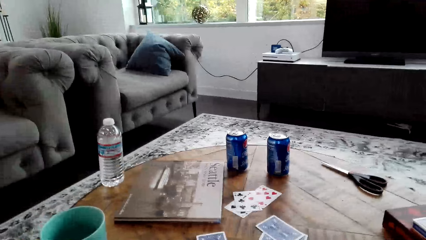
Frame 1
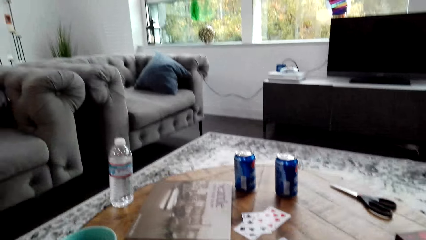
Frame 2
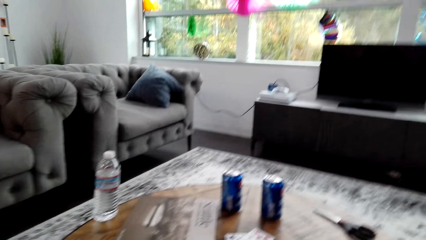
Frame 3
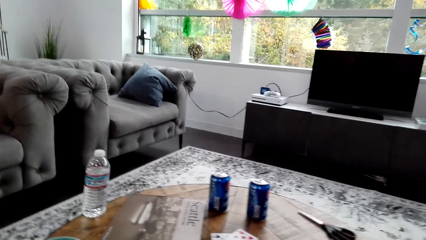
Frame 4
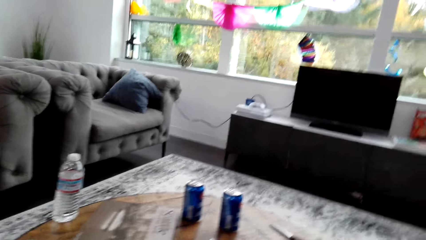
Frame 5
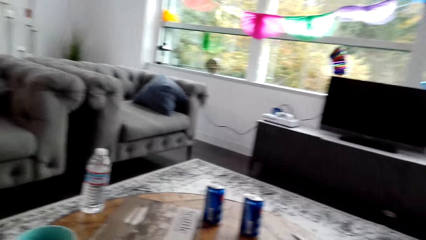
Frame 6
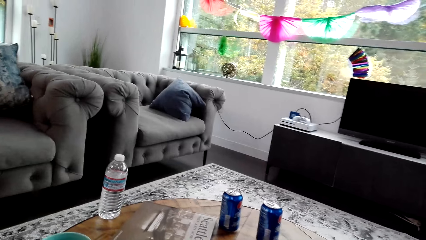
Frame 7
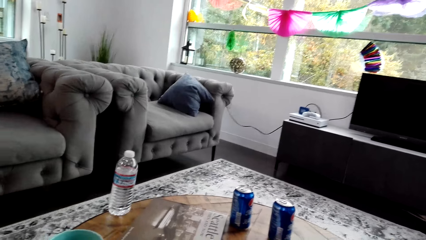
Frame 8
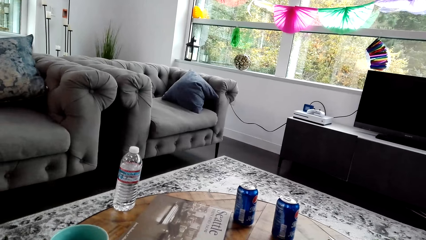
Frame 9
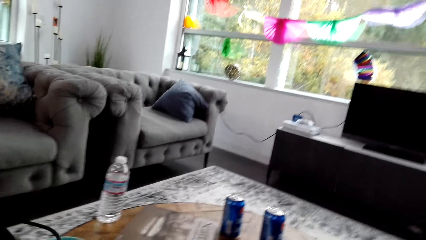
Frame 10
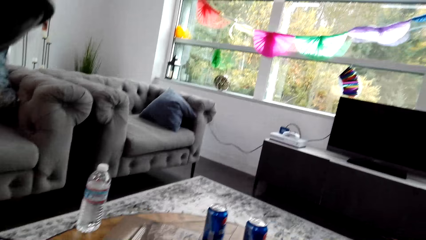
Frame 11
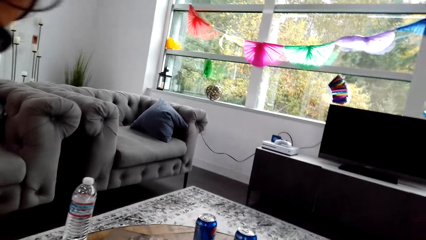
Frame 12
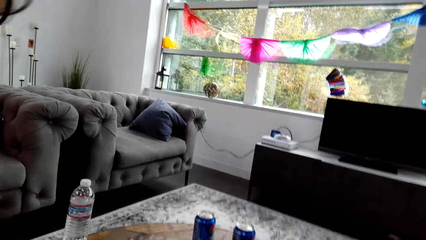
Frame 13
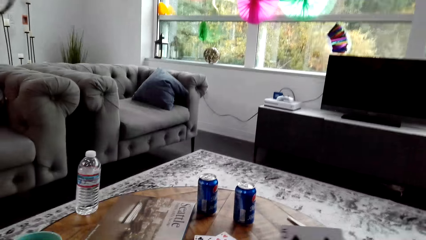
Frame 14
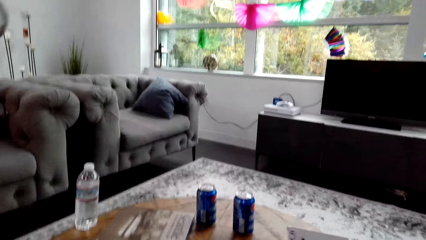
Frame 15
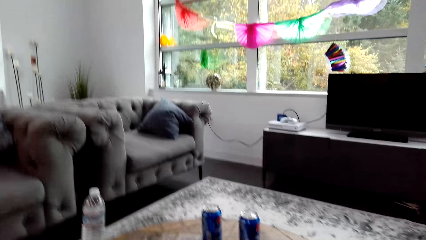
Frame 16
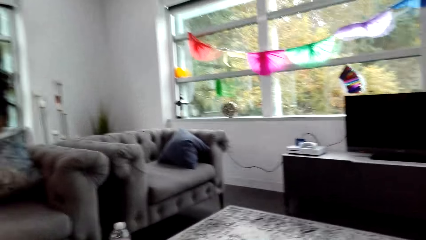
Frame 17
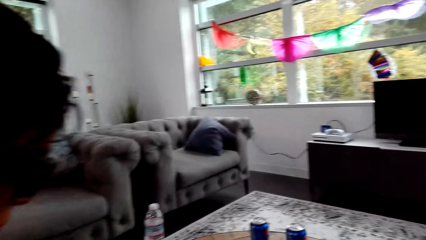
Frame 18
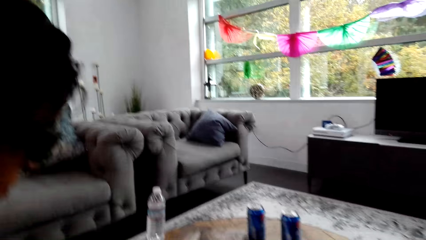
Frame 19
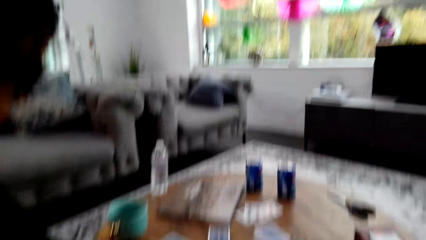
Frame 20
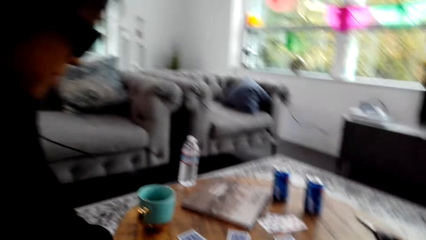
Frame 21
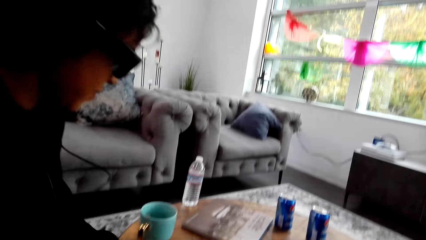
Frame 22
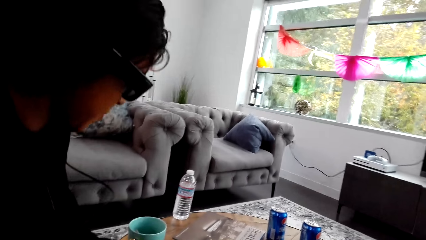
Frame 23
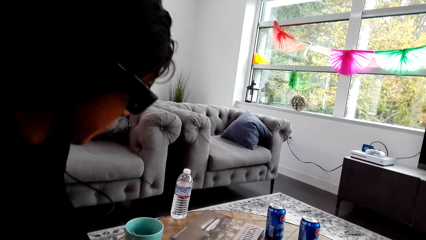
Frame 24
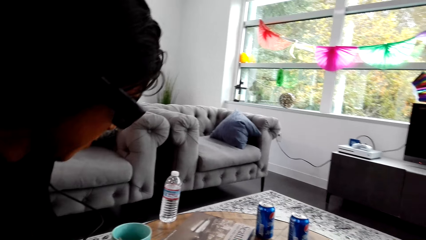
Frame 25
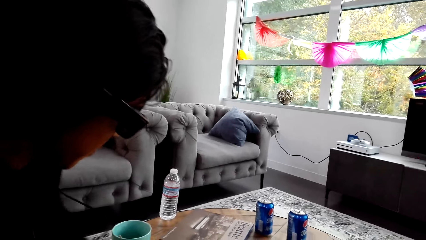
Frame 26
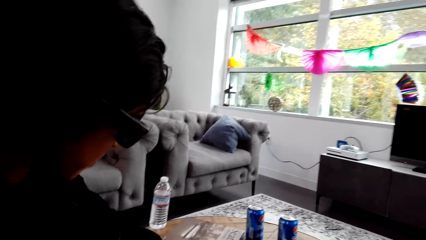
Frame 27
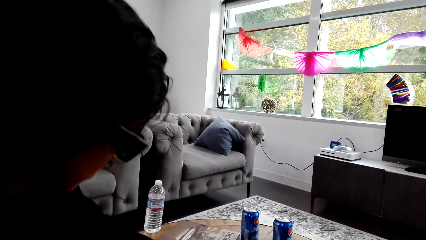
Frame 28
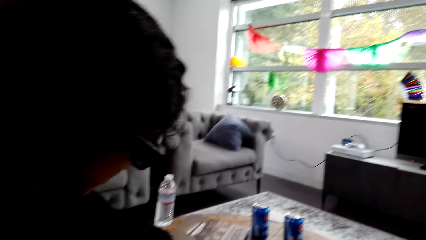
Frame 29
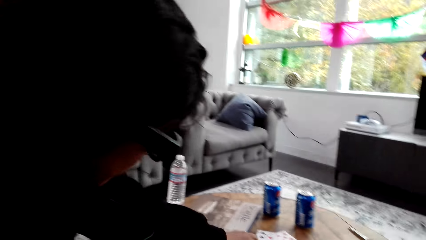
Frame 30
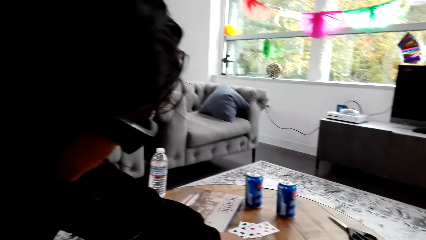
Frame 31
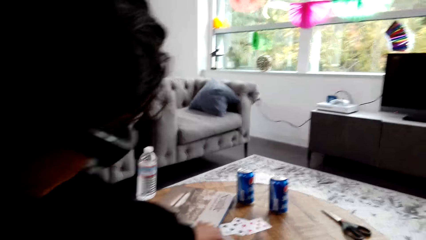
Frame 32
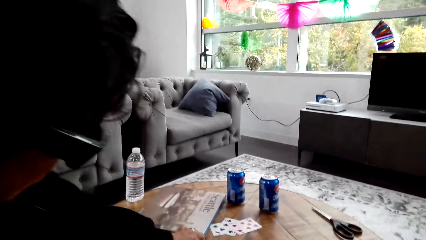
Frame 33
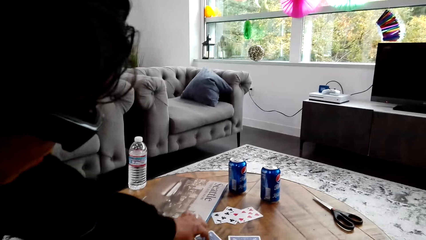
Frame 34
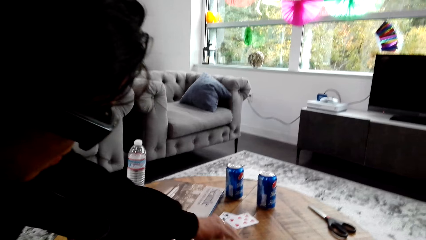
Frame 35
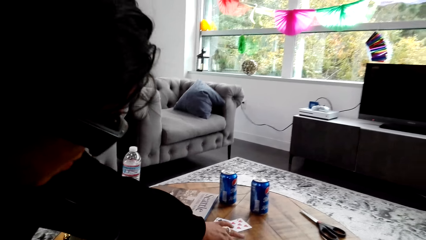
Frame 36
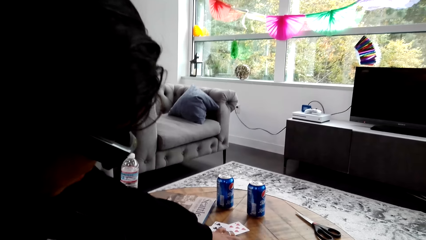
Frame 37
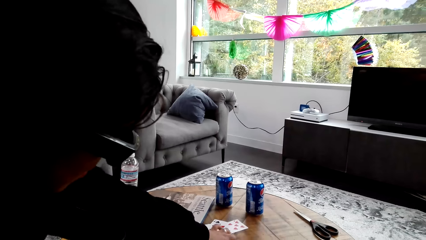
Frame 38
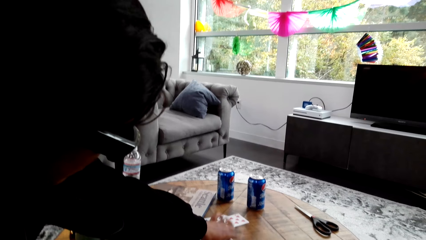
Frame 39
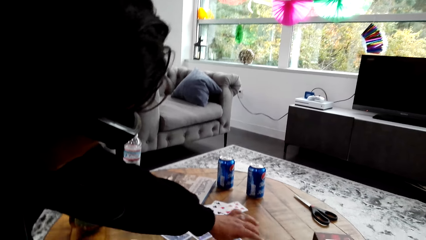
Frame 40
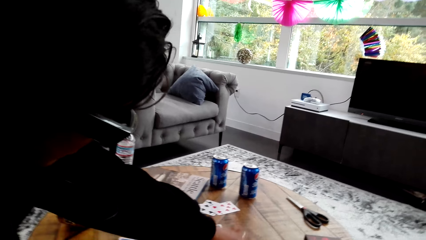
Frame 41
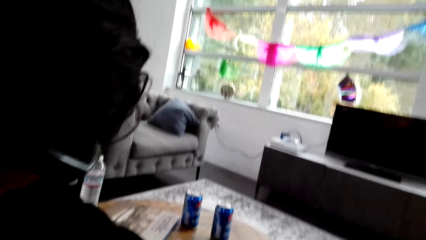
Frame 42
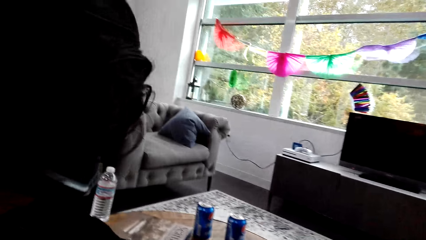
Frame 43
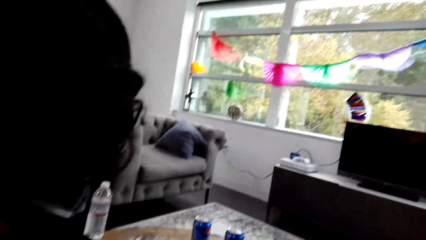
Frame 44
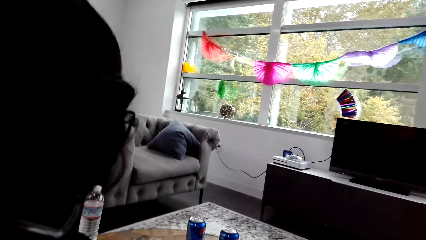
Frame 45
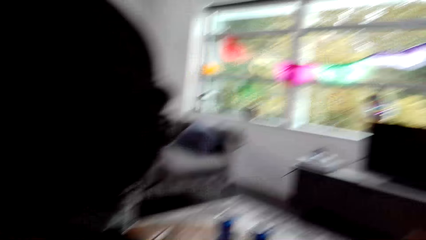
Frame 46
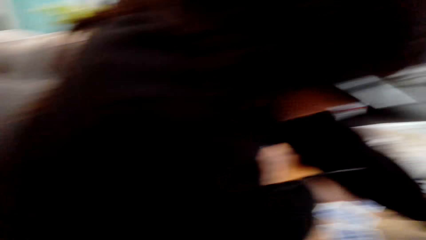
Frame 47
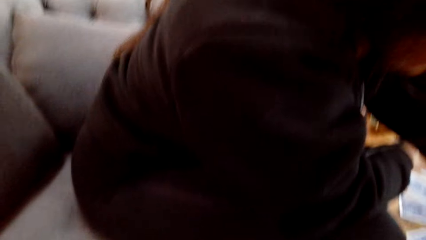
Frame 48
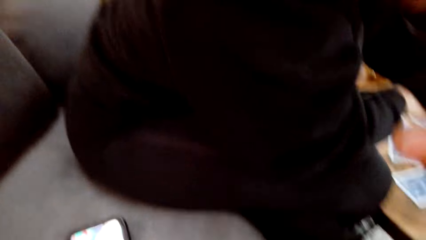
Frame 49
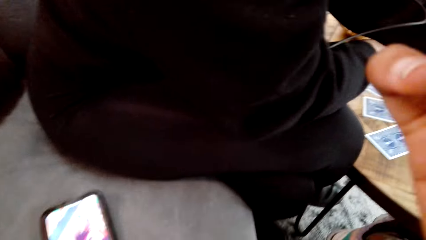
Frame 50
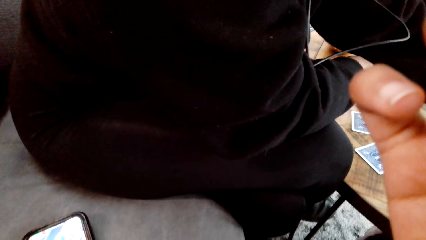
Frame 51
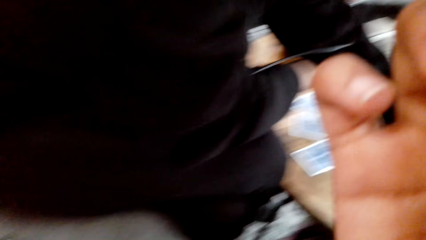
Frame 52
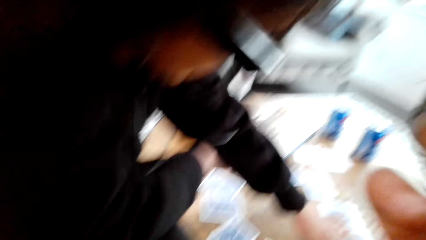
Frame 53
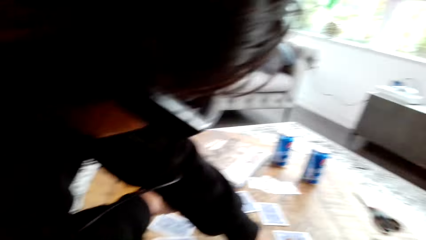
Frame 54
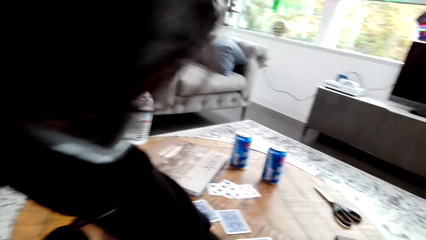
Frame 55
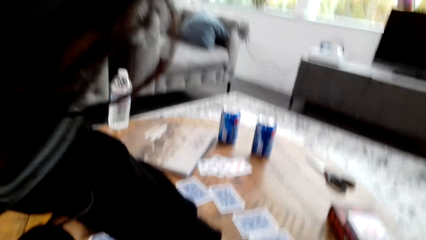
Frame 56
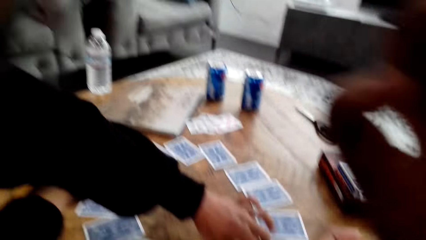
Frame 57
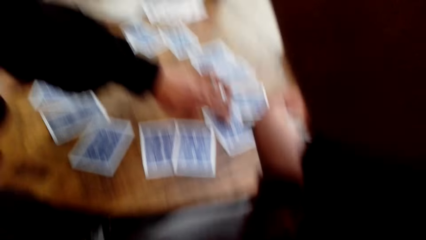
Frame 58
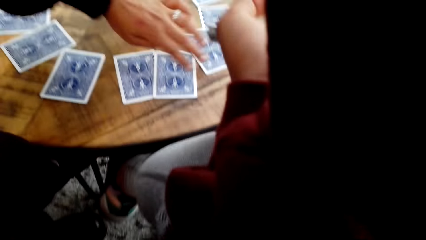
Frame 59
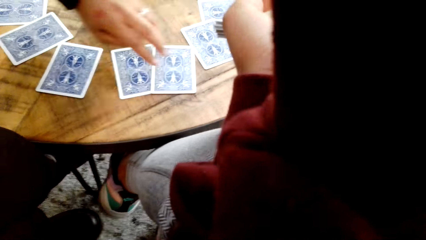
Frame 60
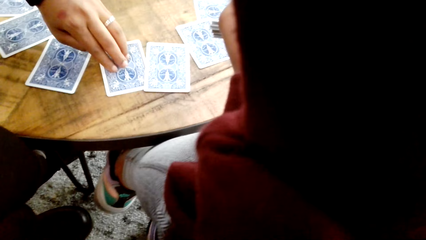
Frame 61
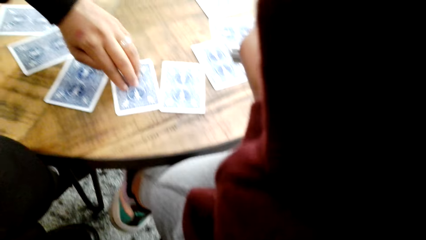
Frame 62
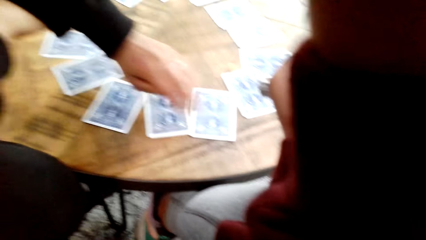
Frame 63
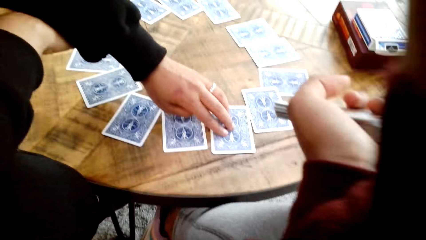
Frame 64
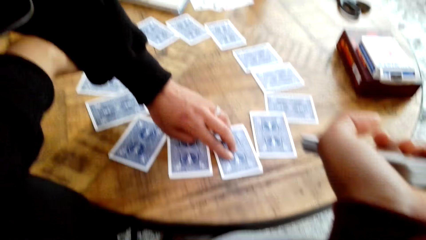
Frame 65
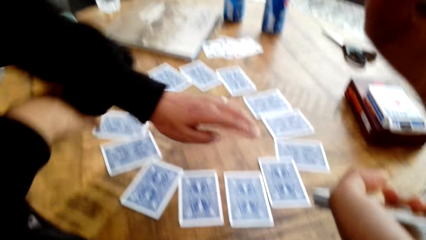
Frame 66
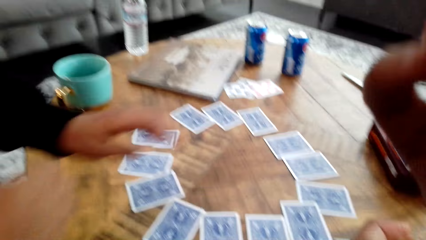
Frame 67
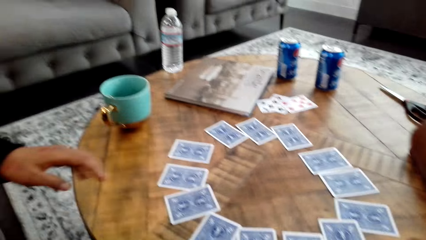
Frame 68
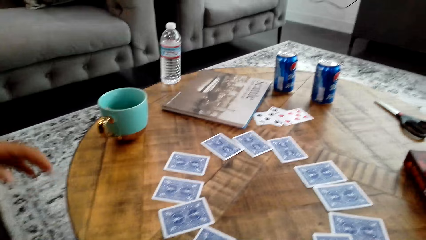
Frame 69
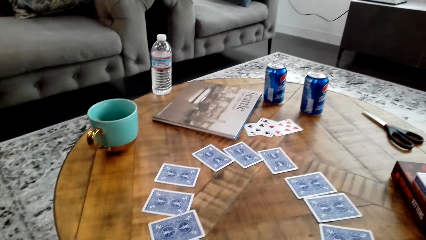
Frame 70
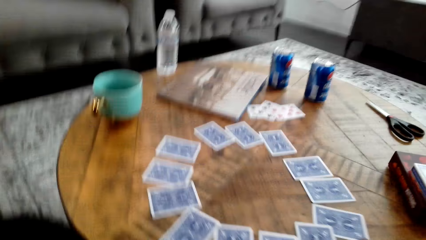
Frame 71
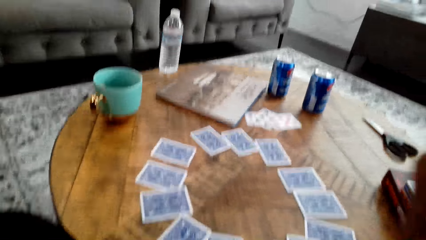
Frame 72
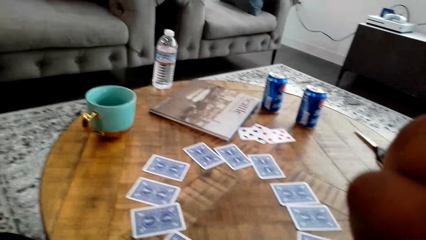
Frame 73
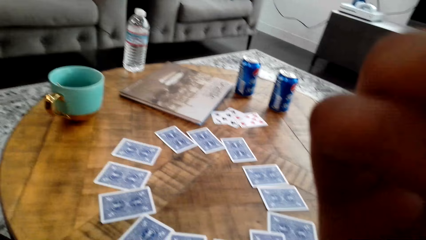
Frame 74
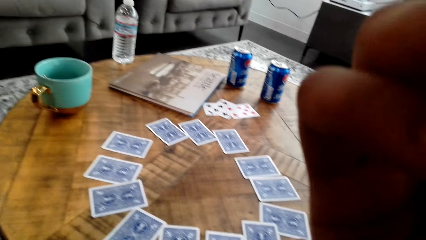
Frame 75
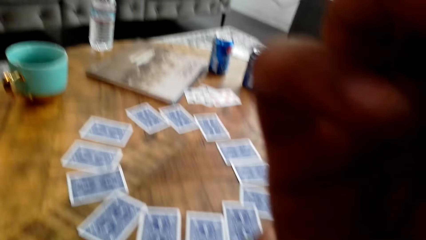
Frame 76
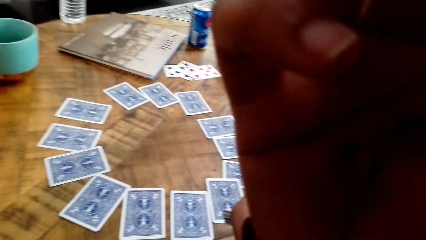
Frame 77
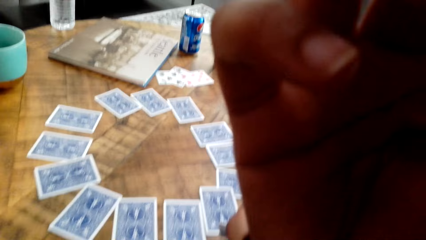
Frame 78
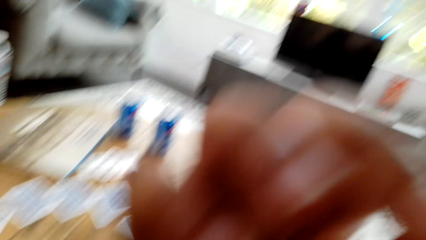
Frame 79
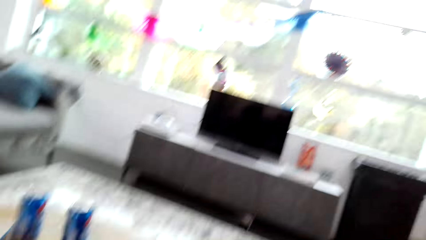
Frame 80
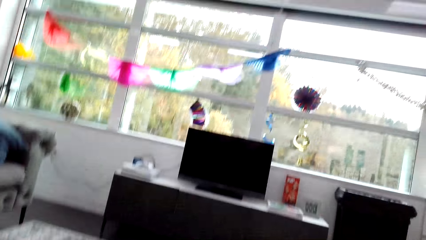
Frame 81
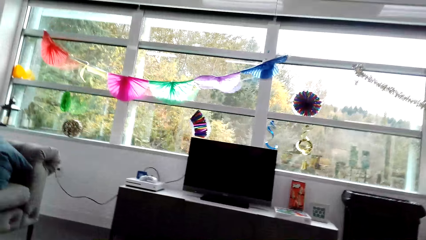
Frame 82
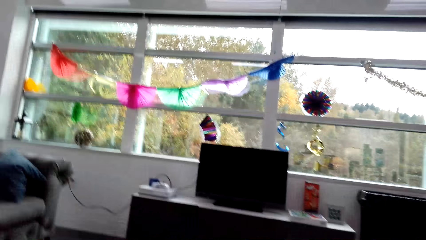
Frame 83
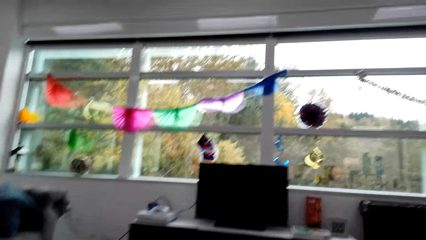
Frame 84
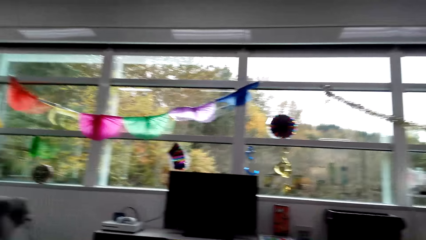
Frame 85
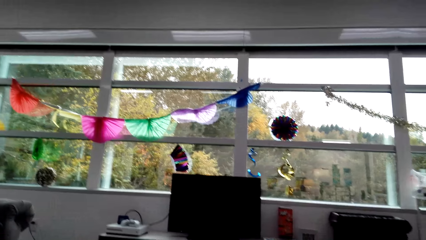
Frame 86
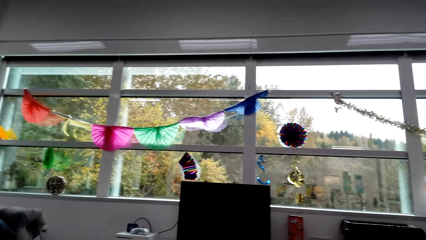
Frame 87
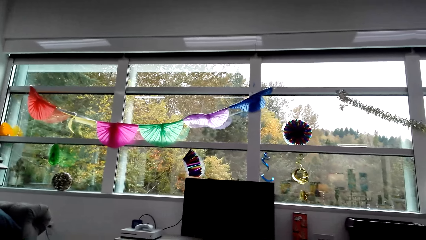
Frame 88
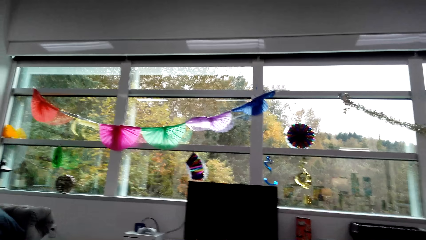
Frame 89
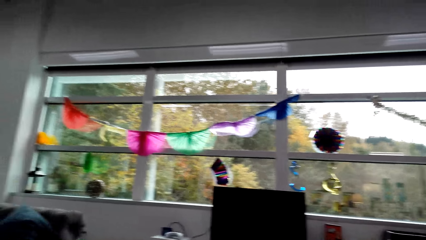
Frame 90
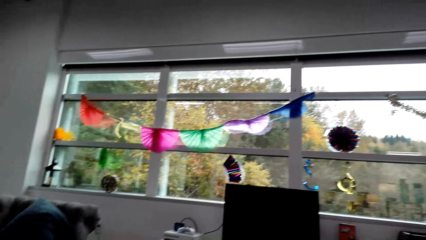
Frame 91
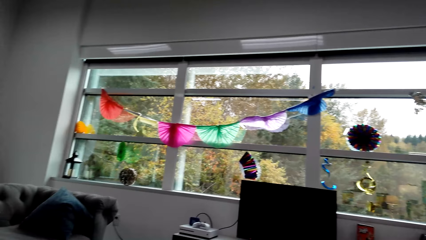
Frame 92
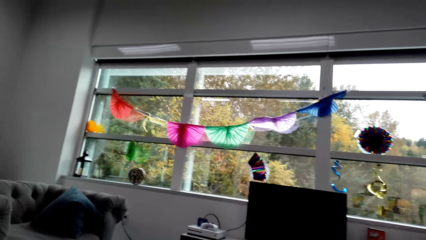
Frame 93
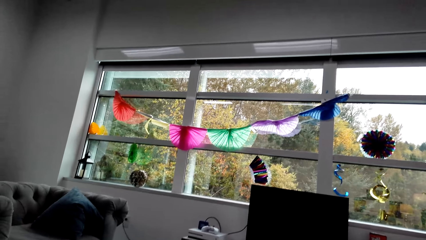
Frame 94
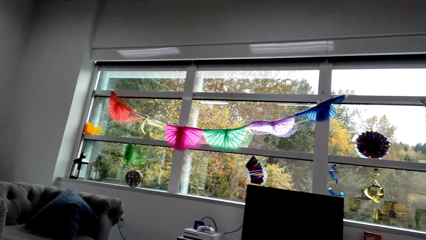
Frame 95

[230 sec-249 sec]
A woman arranges the cards on the table. The camera wearer moves a hand. She holds the cards with a hand. She touches her face. She moves a hand. She stares at the television.
